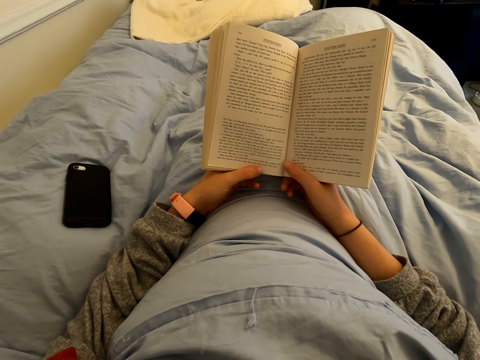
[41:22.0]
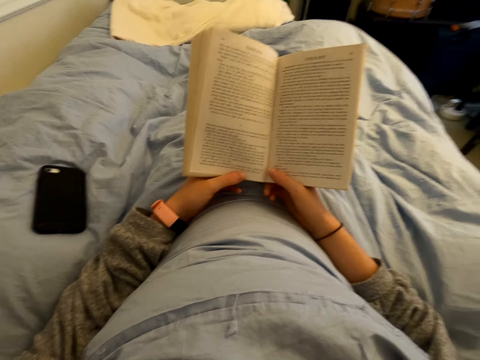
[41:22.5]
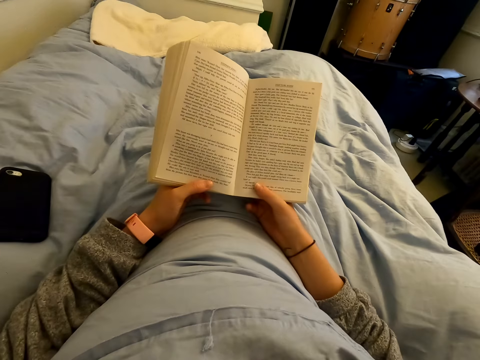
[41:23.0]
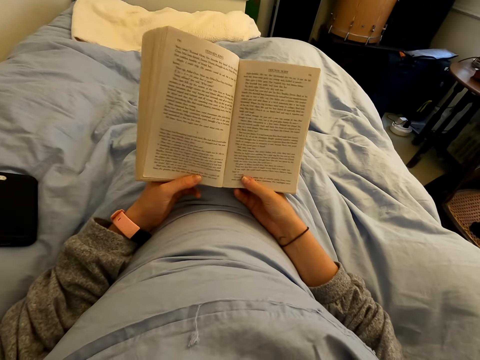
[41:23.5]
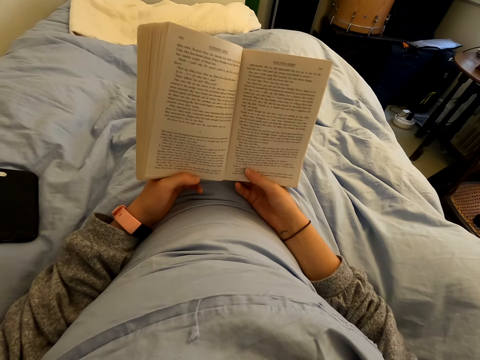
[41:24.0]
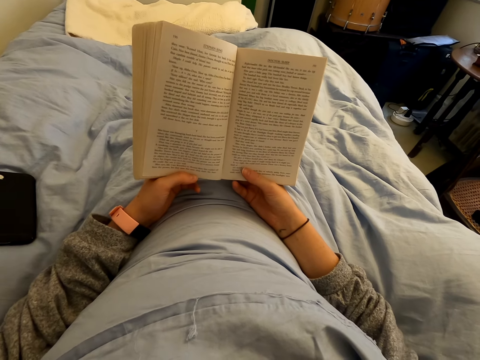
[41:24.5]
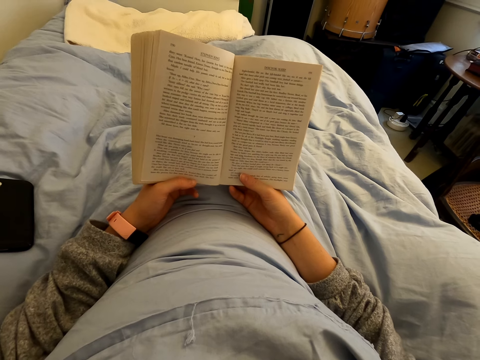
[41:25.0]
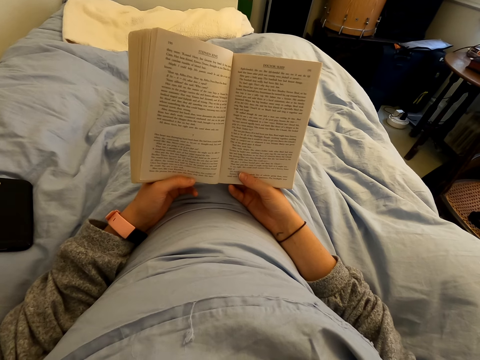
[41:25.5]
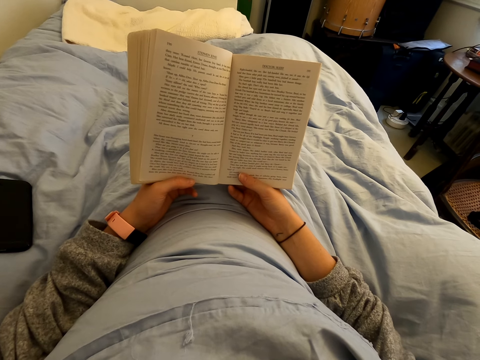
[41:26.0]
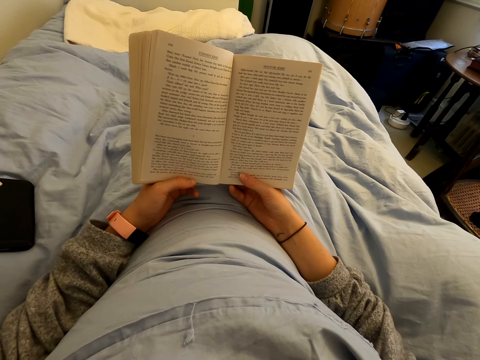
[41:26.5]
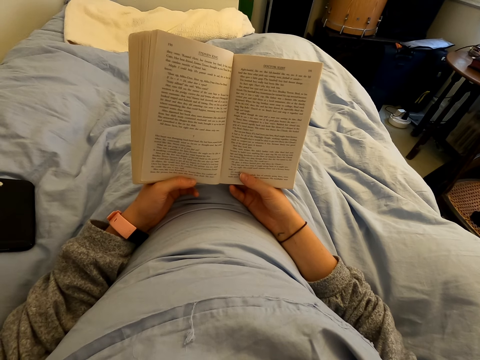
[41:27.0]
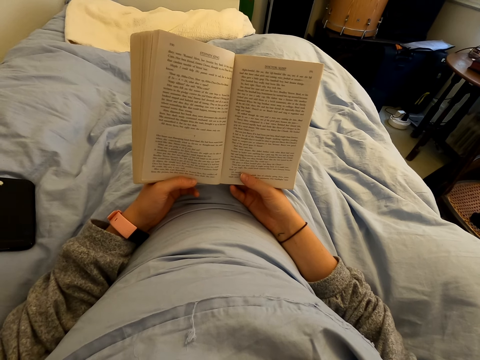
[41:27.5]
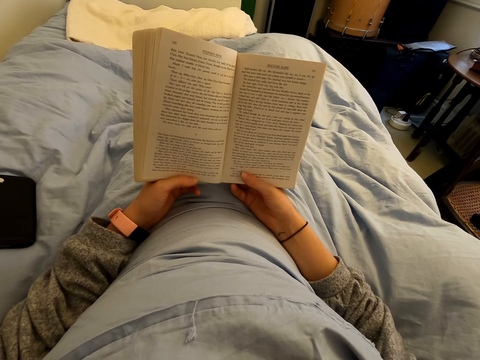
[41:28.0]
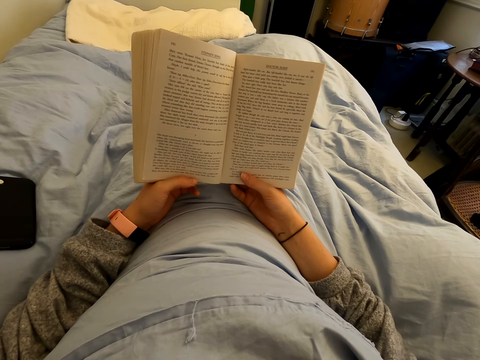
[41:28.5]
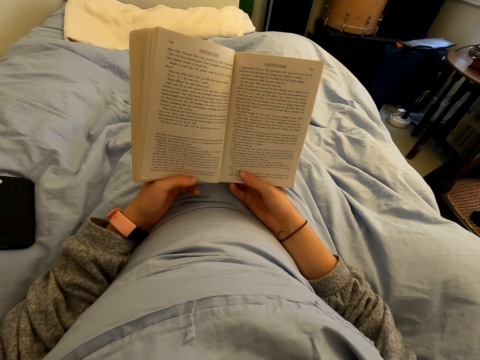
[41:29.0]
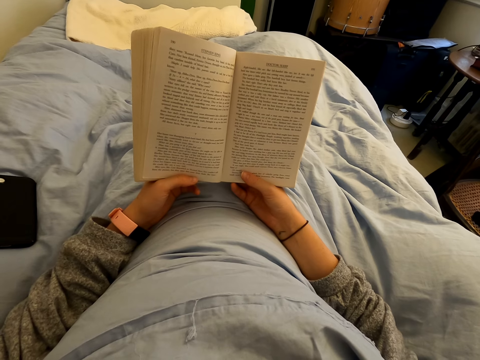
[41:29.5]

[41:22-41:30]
The camera wearer straightens a book. They read the book.

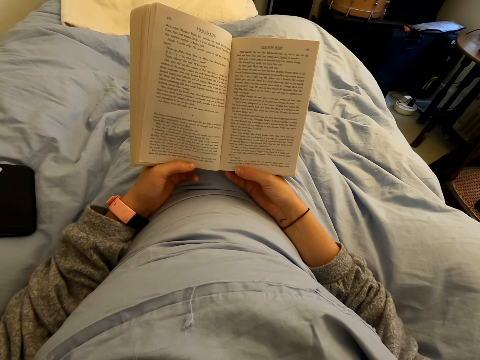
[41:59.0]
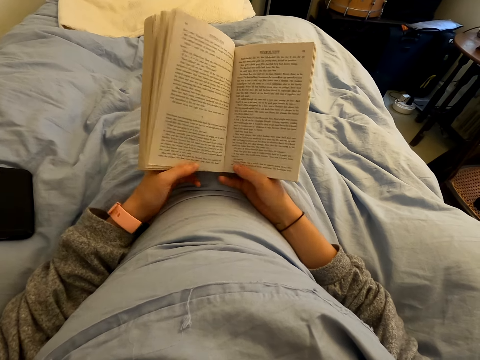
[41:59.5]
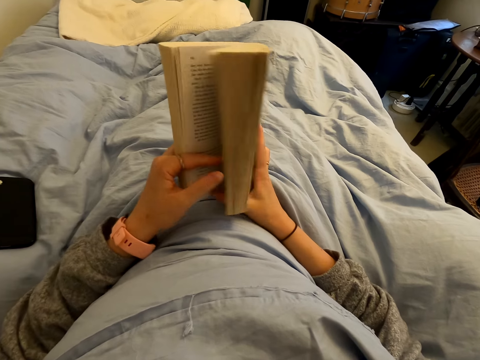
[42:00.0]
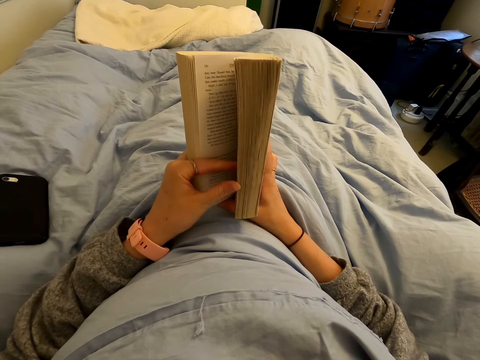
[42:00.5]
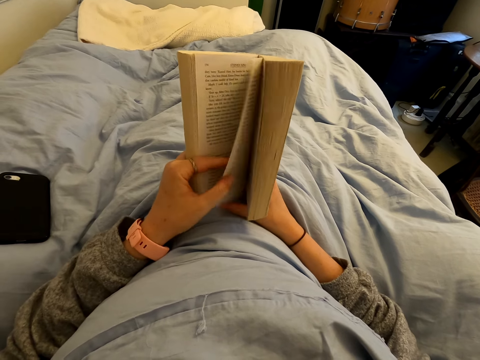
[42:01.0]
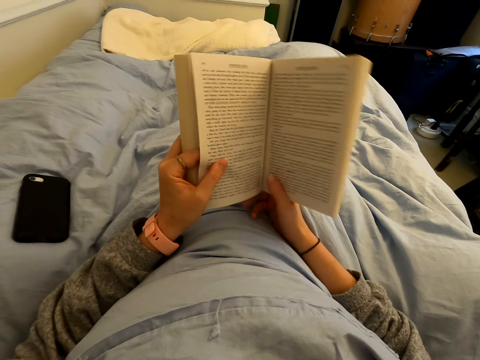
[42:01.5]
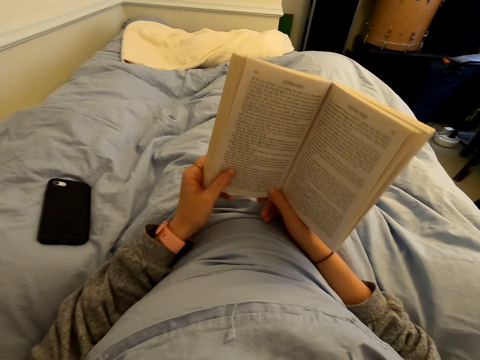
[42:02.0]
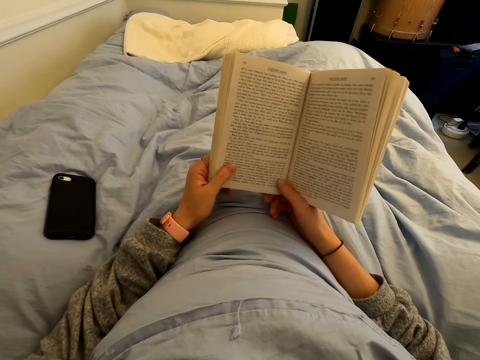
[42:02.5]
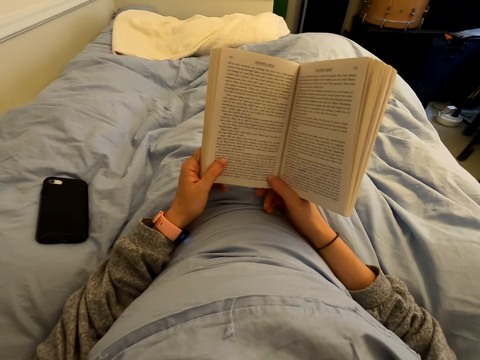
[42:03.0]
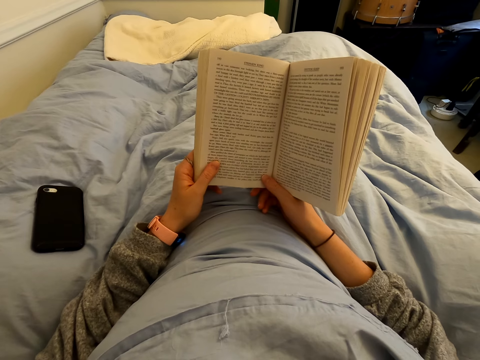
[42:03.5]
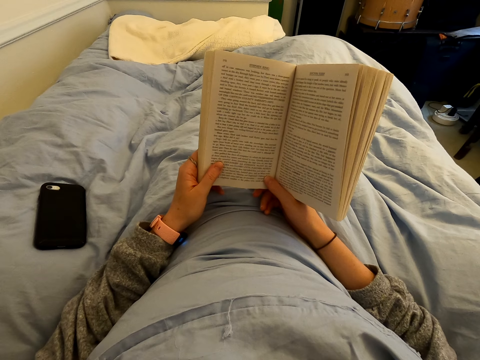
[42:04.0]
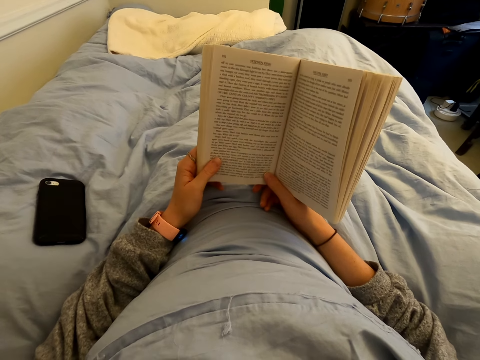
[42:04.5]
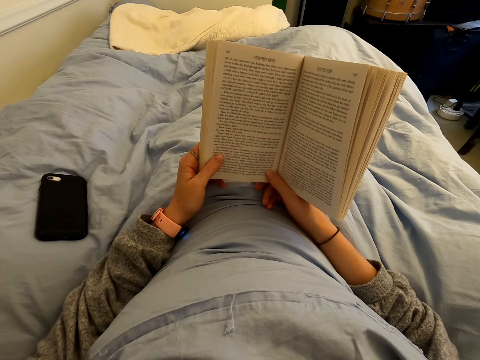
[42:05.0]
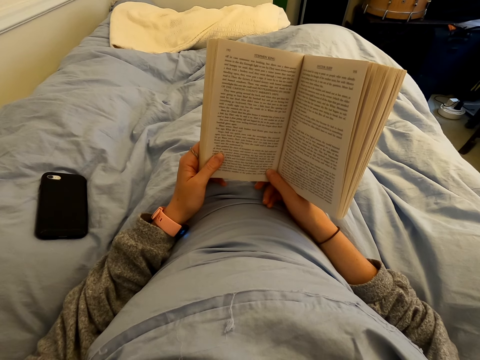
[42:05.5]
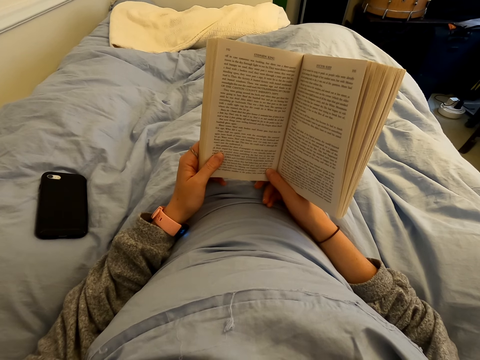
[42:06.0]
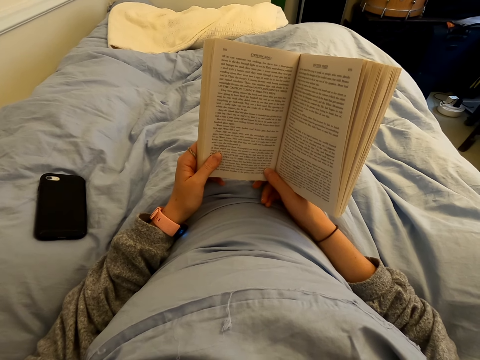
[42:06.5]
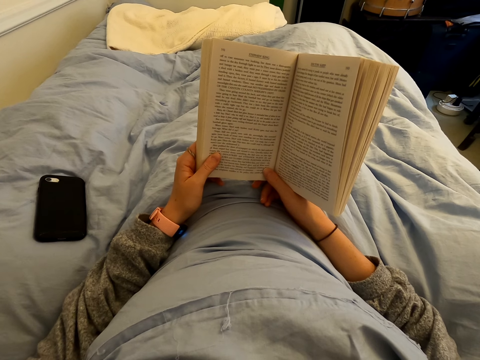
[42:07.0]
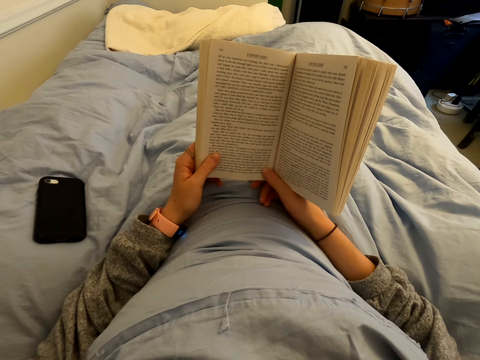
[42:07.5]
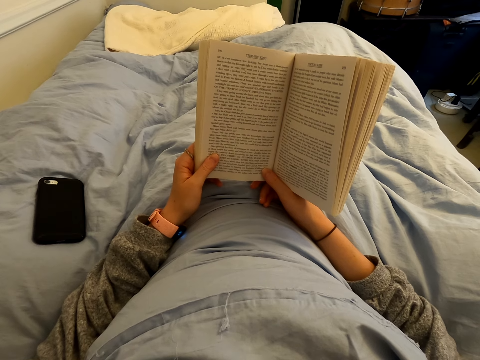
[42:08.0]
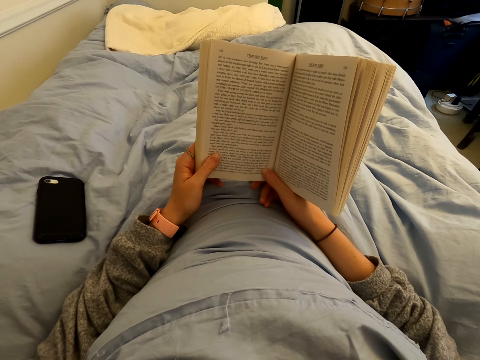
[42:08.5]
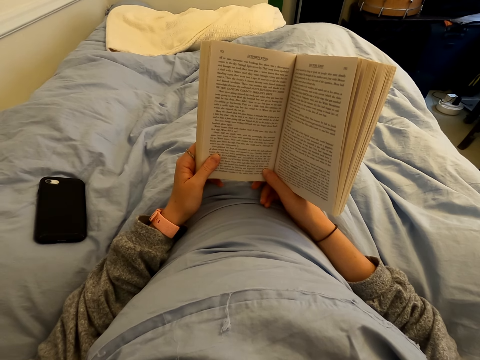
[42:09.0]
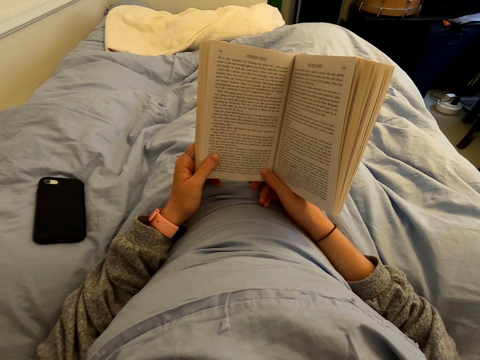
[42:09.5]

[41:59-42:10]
The camera wearer flips a page of the book. They read the book.

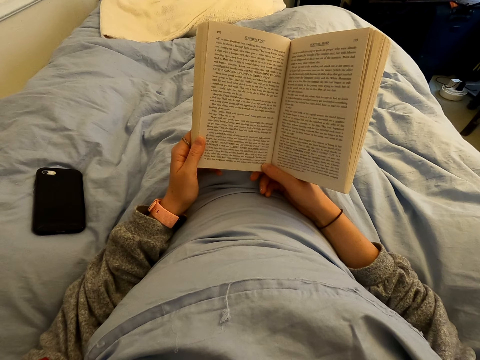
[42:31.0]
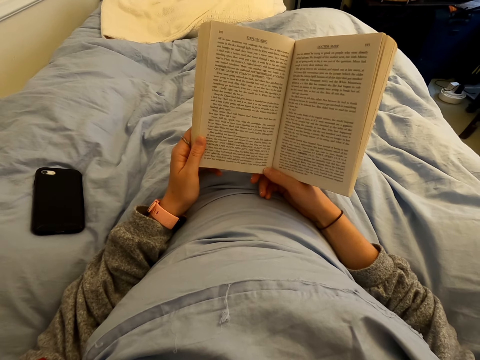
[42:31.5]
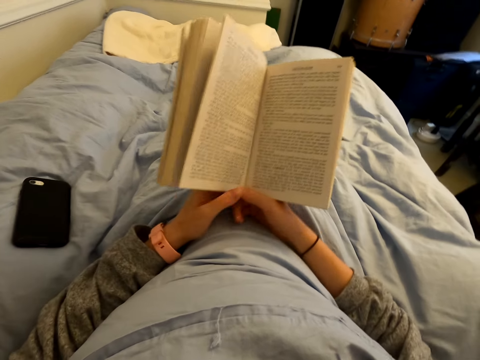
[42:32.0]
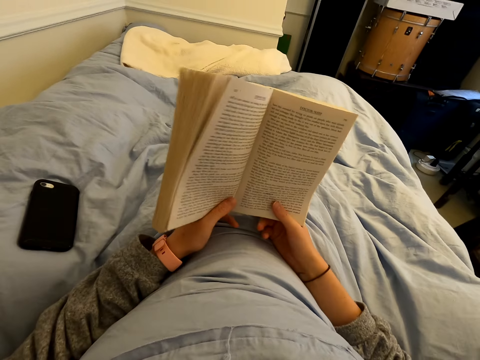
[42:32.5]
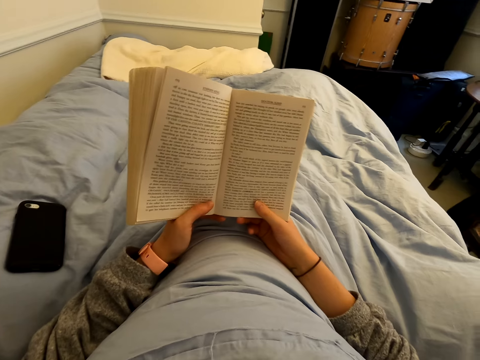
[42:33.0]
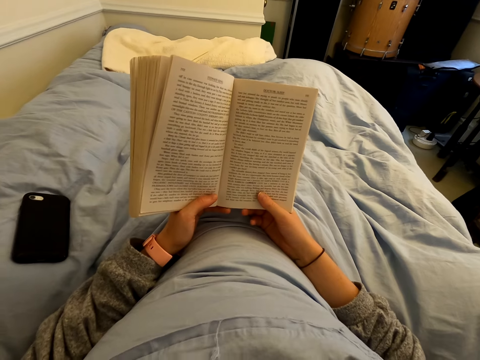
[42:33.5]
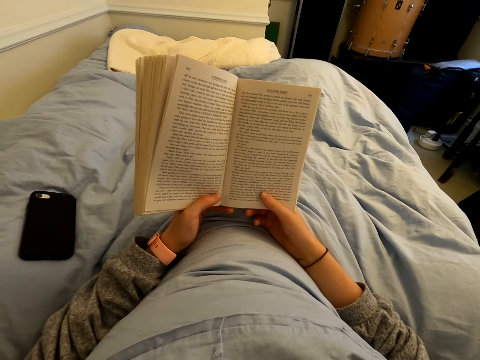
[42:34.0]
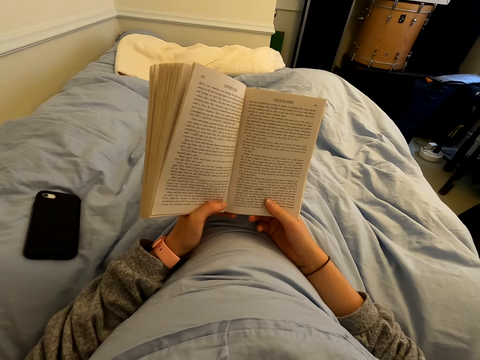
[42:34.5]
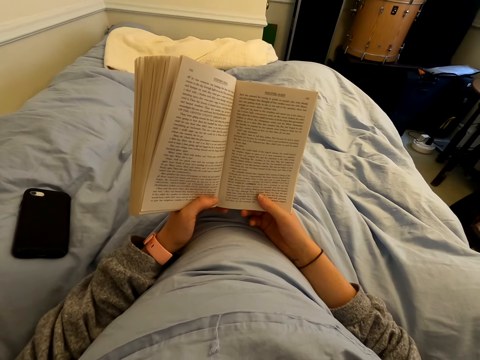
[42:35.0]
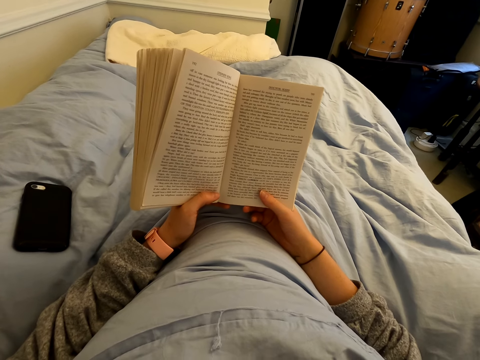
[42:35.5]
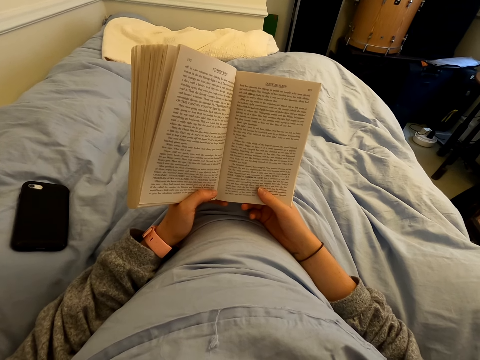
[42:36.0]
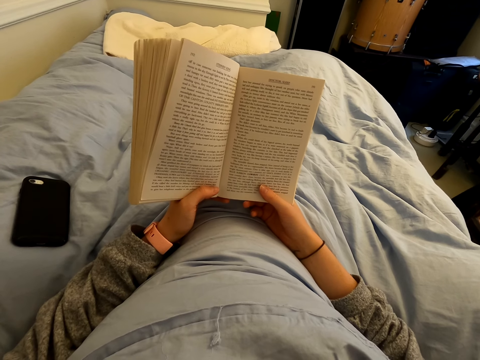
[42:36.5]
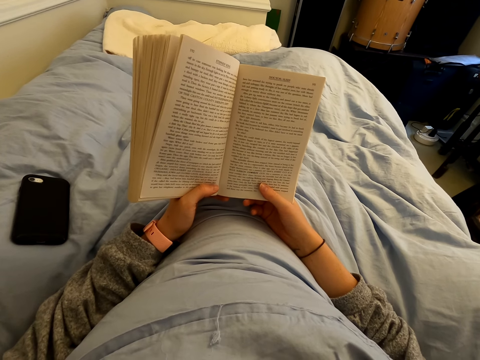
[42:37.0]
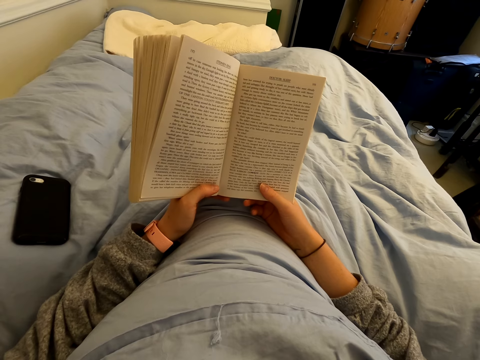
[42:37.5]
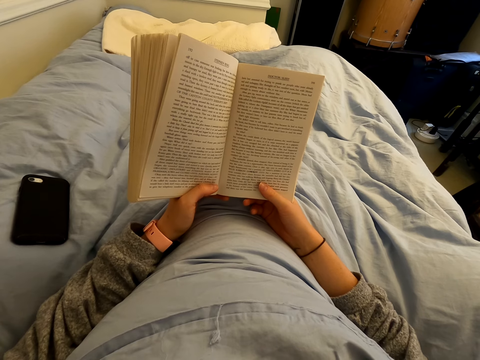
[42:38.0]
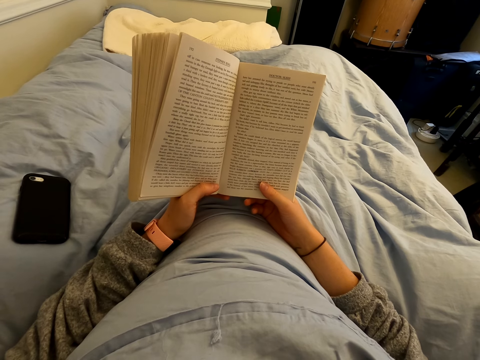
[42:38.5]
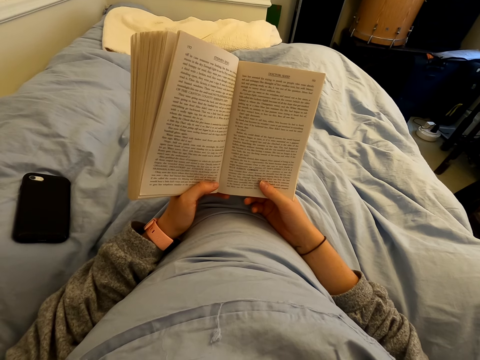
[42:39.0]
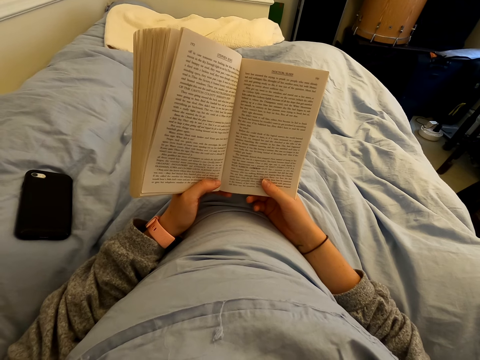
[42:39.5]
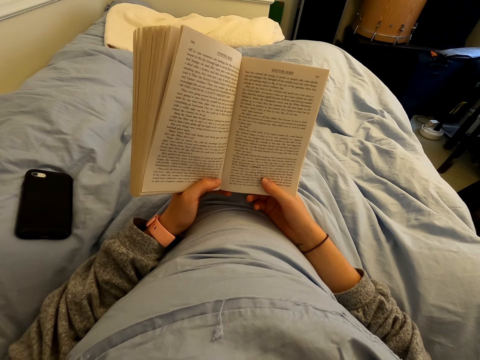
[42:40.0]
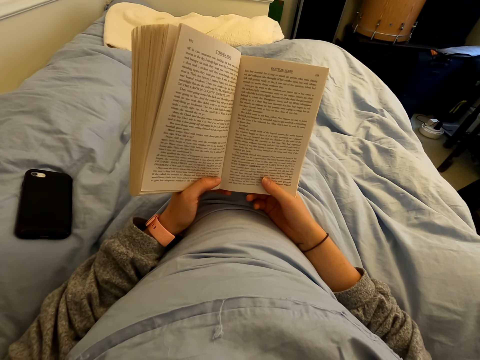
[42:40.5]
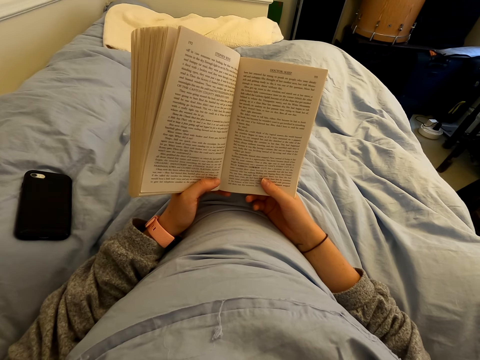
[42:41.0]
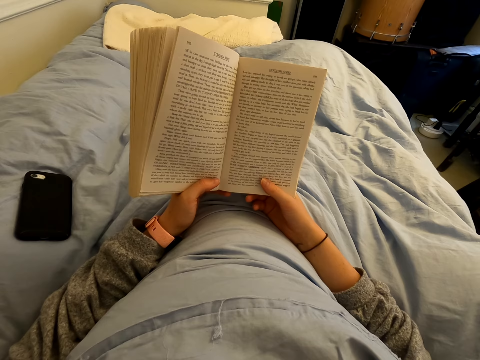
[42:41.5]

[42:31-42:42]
The camera wearer straightens a hand. They read a book.
